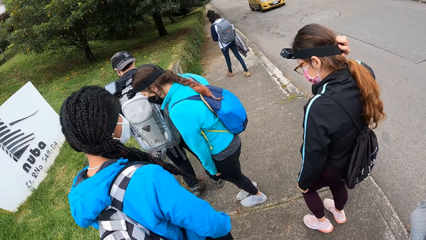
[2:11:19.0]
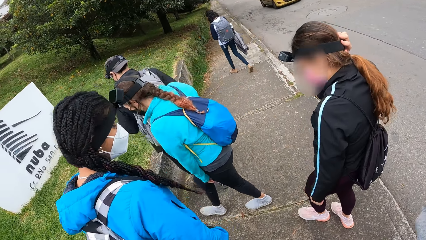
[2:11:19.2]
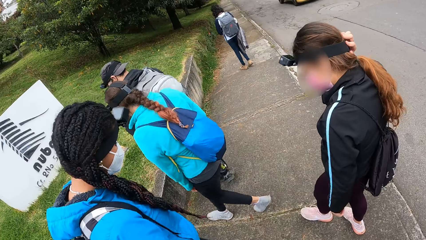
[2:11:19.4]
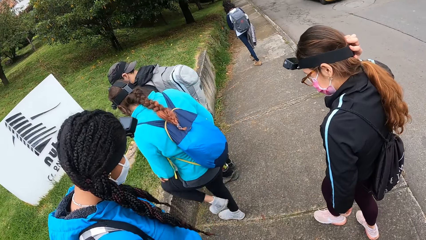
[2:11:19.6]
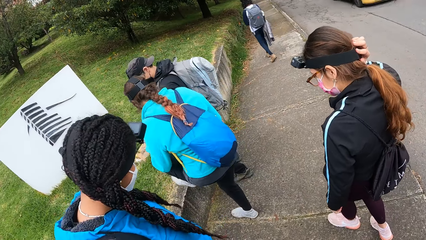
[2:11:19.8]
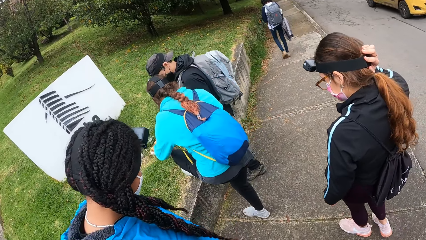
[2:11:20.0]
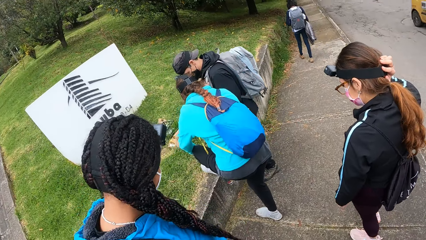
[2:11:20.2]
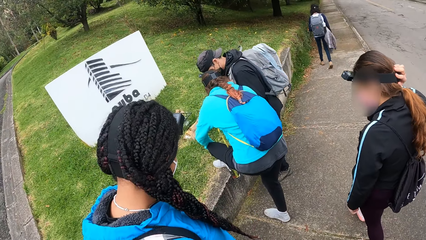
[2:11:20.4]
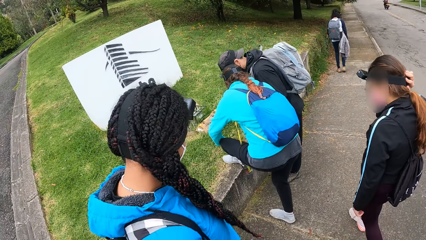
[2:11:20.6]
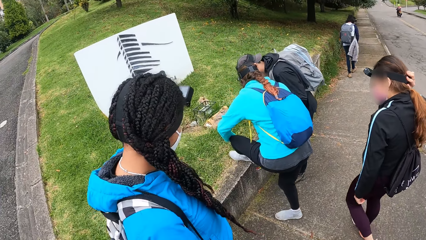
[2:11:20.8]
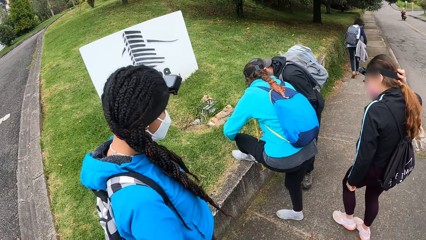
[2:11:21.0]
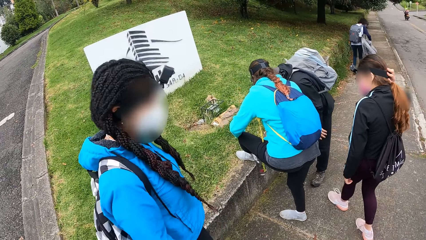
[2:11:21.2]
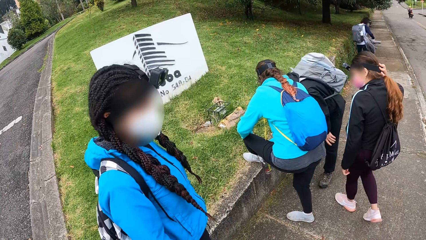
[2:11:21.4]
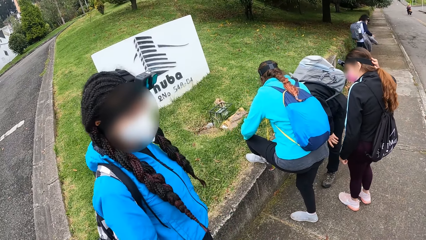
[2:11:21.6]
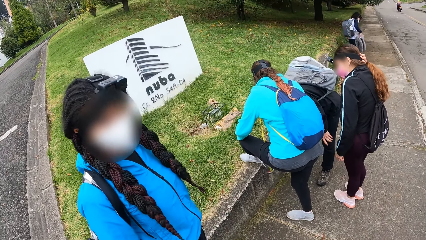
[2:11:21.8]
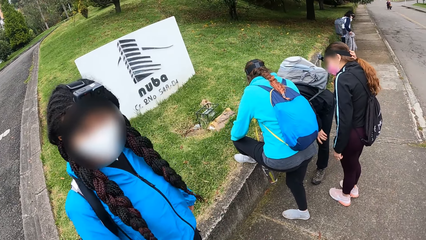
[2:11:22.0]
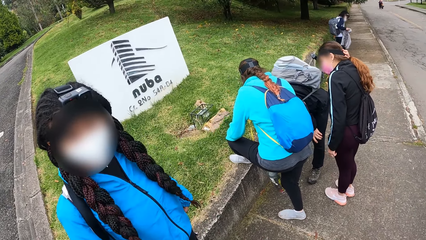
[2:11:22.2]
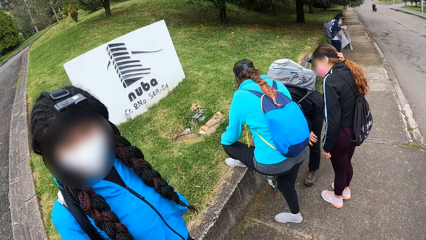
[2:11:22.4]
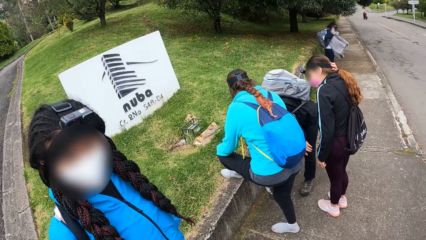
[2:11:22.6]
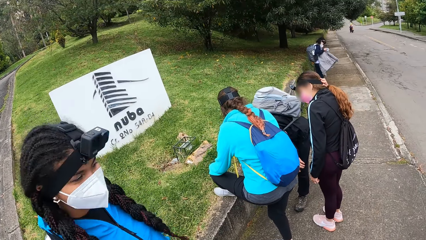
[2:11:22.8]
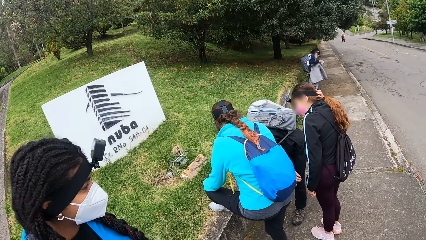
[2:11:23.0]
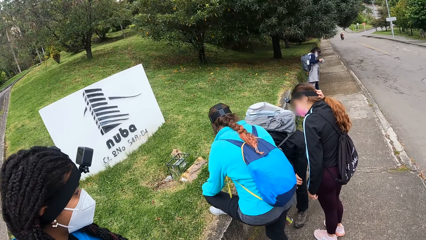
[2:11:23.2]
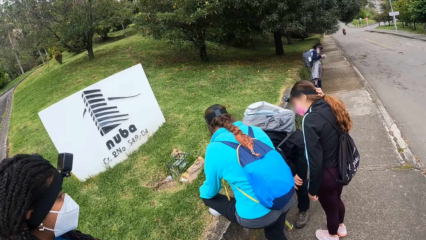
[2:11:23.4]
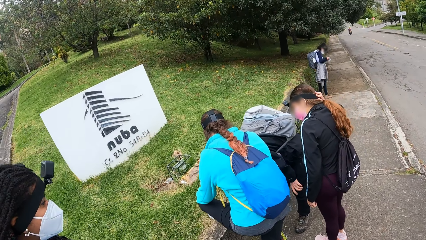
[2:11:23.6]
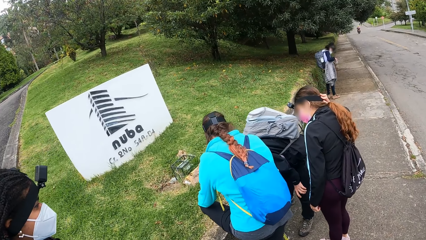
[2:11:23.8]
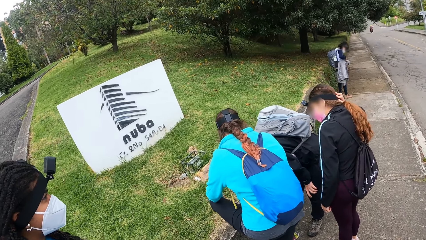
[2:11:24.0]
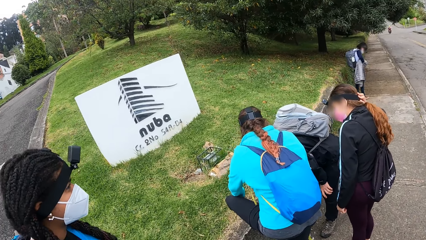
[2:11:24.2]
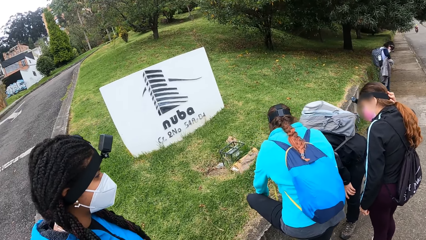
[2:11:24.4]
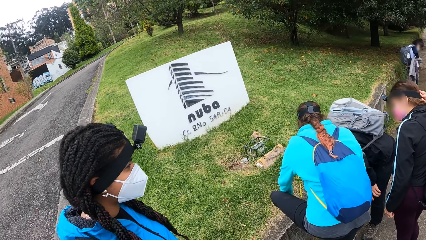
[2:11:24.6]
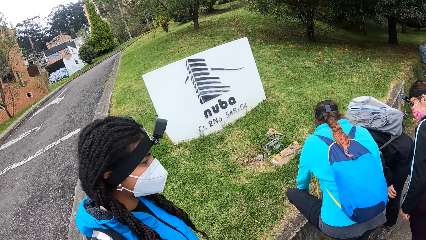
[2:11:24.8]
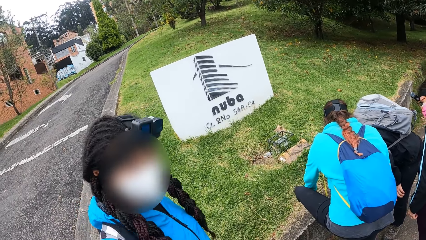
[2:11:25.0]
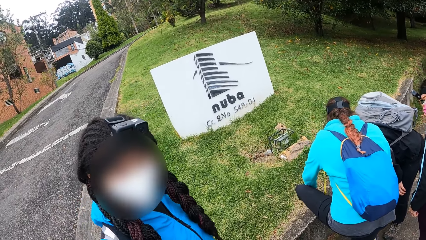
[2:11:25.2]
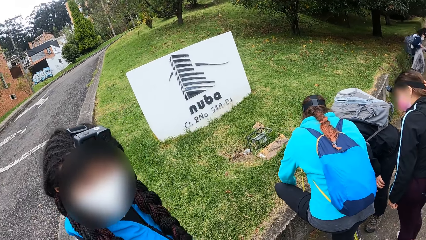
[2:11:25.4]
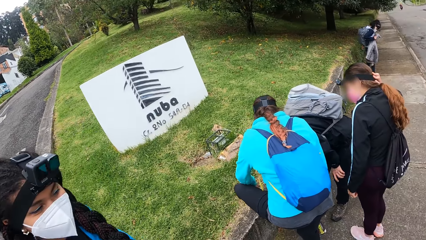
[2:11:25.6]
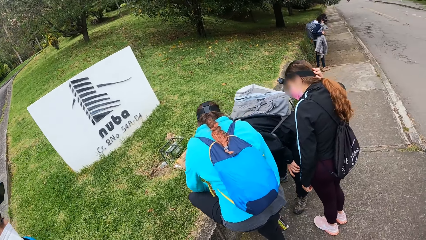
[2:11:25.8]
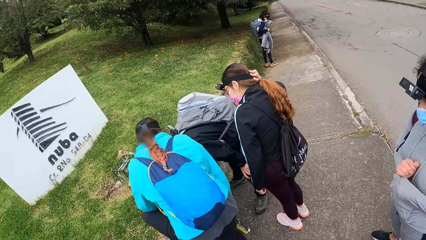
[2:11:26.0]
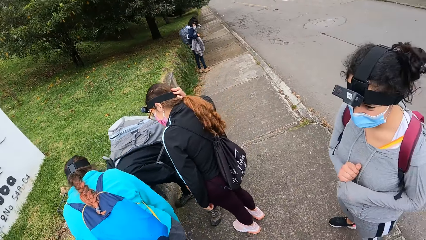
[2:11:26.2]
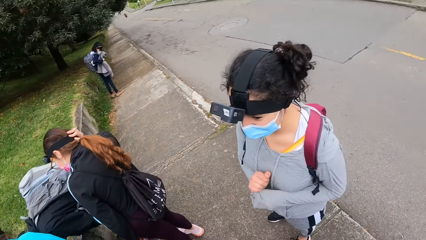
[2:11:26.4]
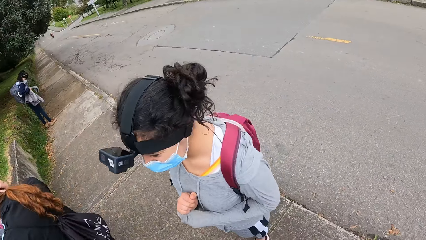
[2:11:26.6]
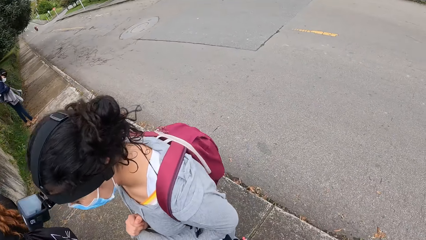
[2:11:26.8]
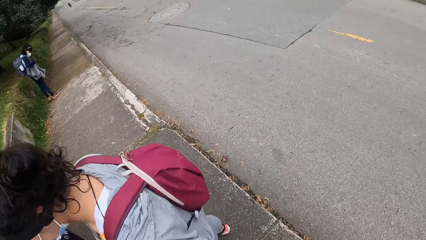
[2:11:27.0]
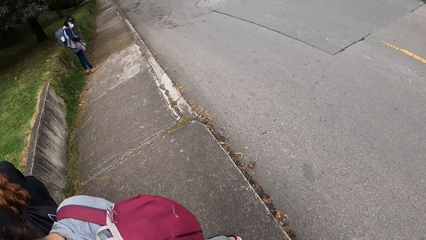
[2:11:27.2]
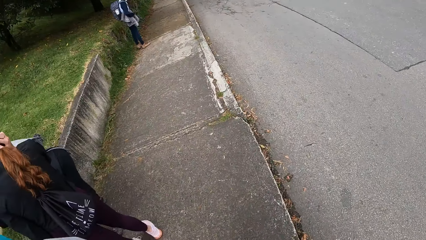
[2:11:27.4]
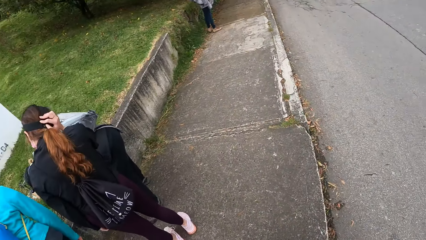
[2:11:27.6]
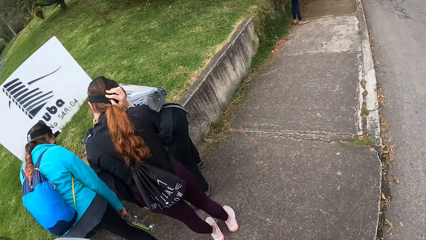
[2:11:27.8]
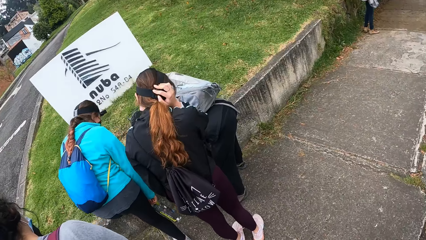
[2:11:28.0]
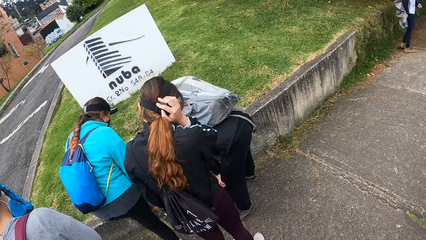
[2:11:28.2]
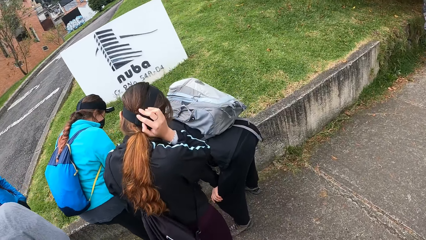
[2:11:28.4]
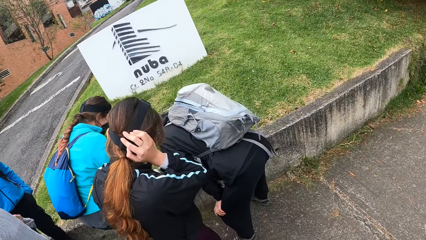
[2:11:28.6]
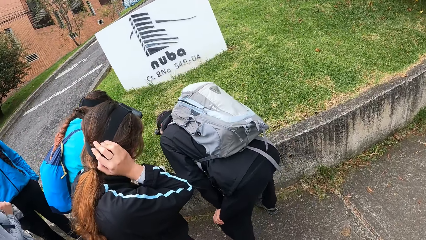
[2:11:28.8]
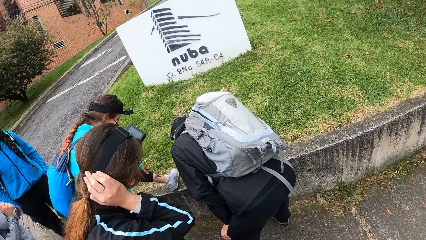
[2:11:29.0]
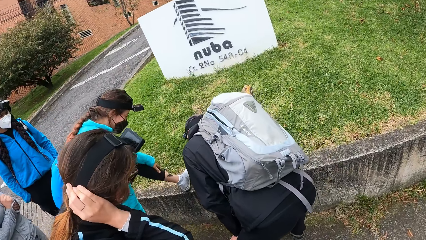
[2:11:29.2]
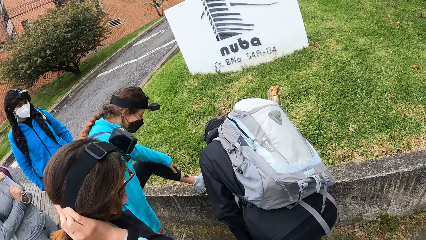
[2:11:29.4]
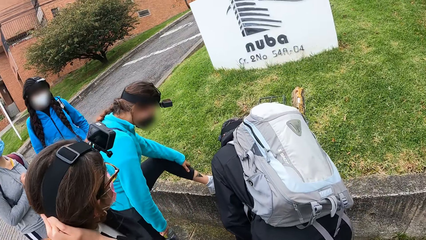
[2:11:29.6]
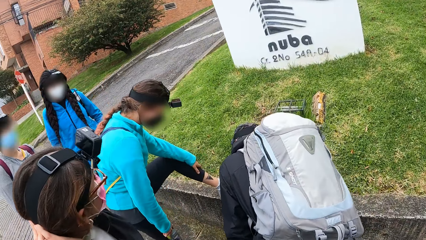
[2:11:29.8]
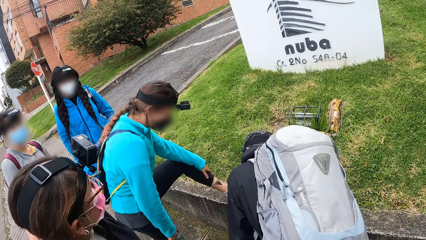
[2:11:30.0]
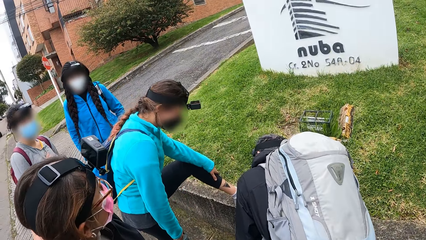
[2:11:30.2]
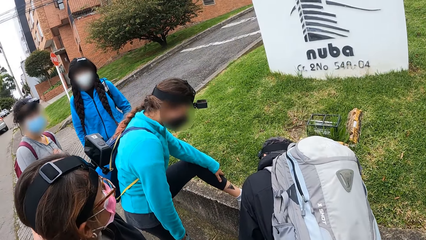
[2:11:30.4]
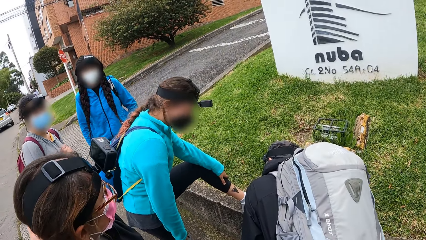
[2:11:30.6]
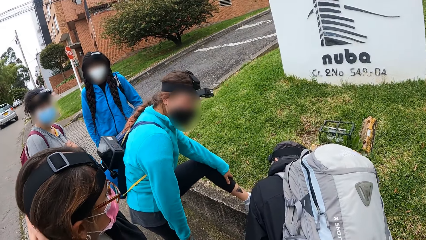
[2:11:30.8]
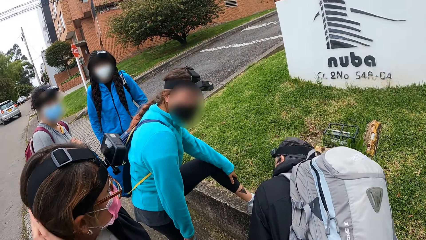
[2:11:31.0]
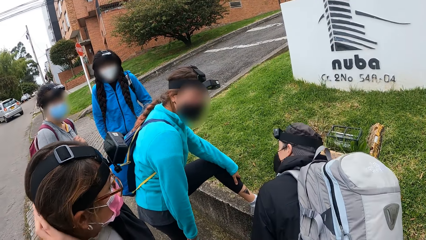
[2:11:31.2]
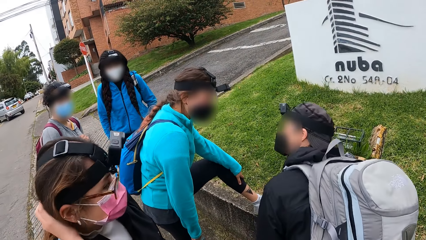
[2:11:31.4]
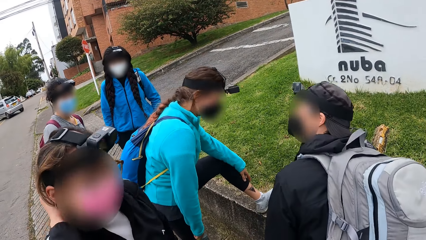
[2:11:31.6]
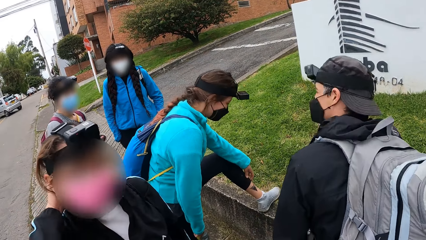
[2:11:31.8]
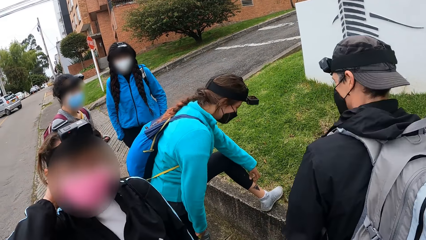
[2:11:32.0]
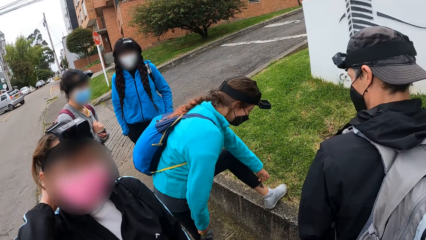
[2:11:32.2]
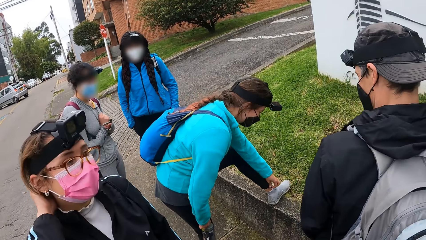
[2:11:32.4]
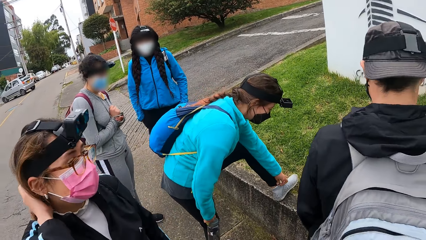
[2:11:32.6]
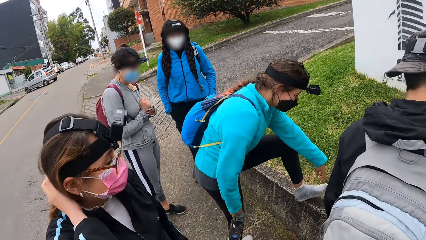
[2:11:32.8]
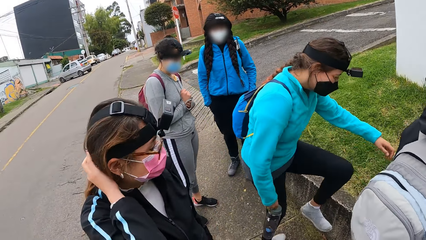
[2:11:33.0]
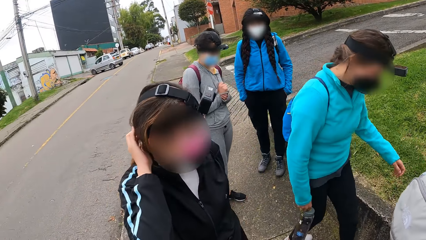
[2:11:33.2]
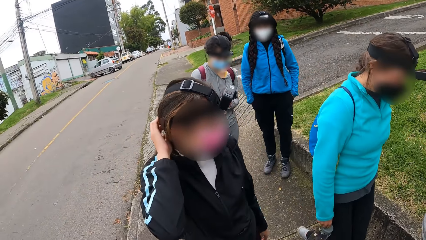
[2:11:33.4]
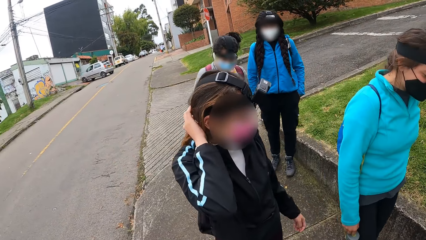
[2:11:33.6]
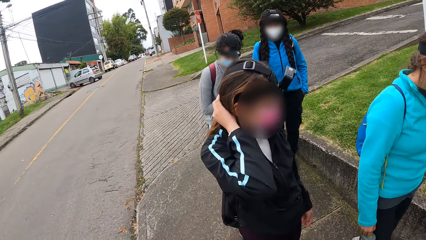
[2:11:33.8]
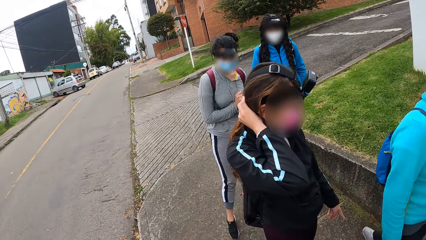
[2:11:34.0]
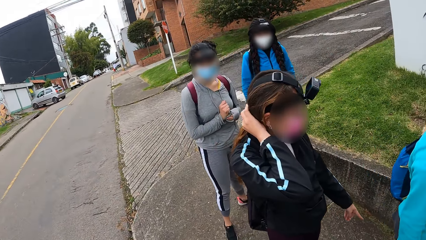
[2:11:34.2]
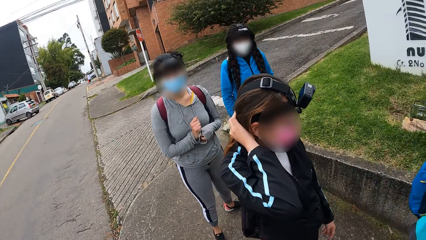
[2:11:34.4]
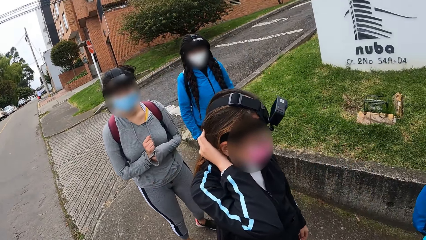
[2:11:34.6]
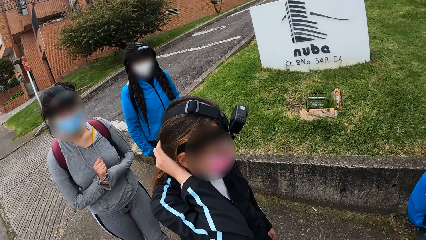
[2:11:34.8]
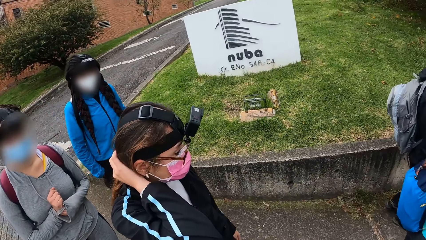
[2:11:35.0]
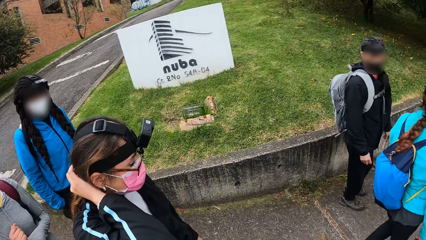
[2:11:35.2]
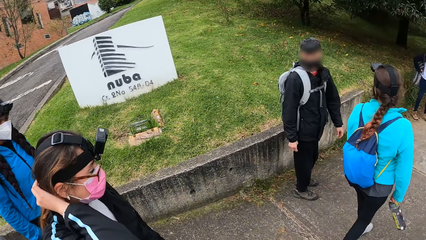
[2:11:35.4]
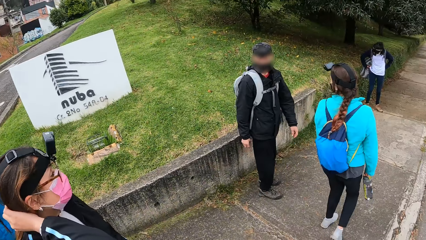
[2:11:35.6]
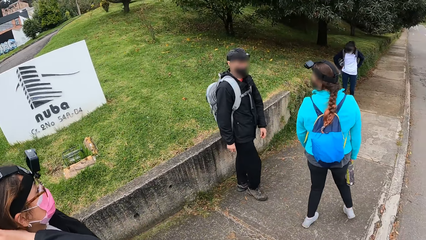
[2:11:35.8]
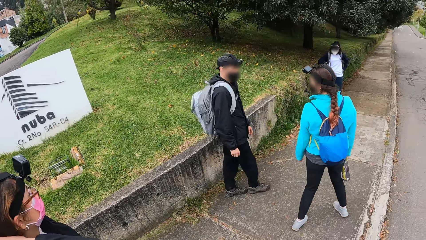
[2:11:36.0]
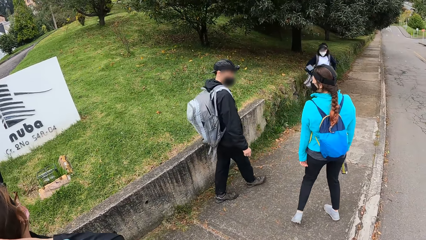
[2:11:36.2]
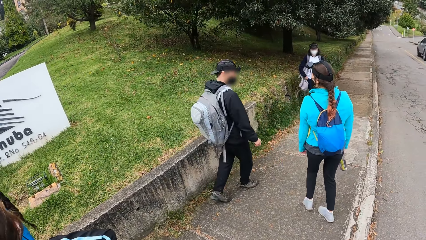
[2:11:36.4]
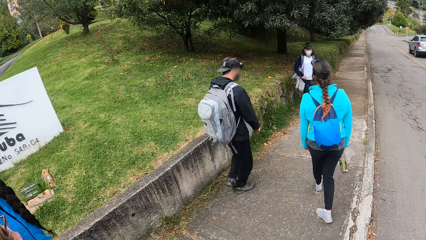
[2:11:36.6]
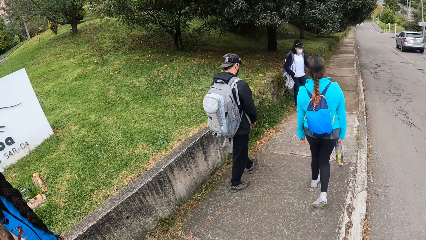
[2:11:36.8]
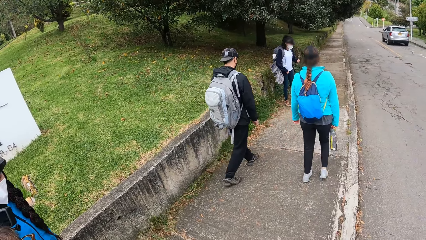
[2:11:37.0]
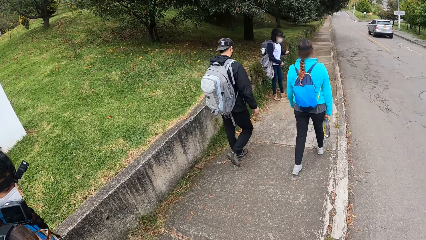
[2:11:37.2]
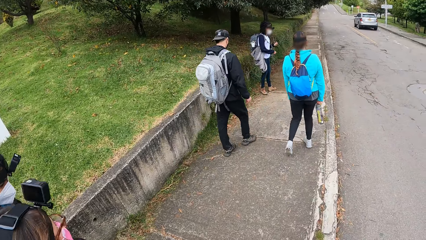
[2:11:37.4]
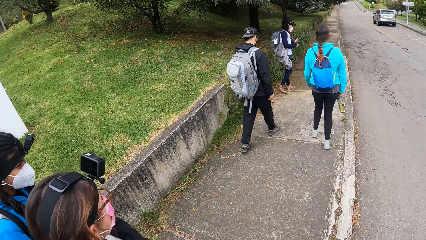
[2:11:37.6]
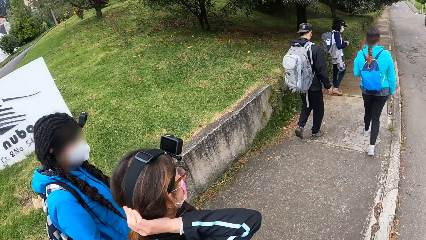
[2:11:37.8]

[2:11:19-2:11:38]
A woman places her left leg on the lawn. She pulls up her trouser on her left leg on the lawn with her left hand. Another woman adjusts the shoe. A man bends. A third woman looks at the shoe of the second woman. The first woman pulls down her trouser on her left leg on the lawn with her left hand. She removes her left leg from the lawn. She walks down the pathway. A fourth woman walks down the pathway. A fifth woman walks down the pathway. A sixth woman walks down the pathway. The camera wearer walks down the pathway.
